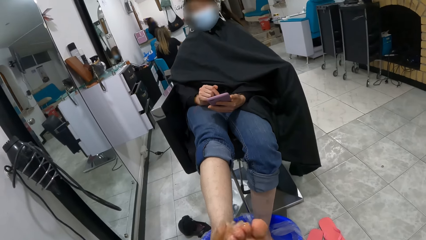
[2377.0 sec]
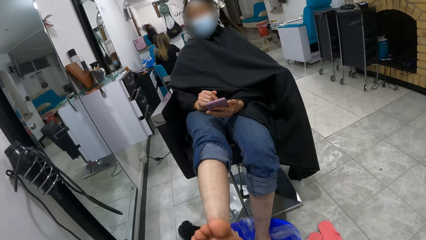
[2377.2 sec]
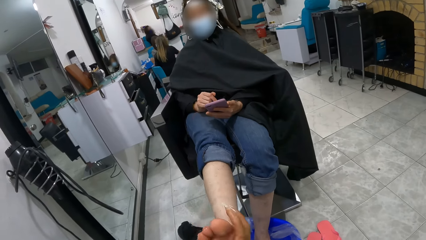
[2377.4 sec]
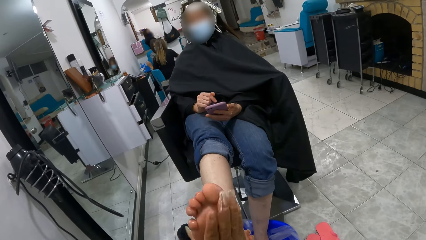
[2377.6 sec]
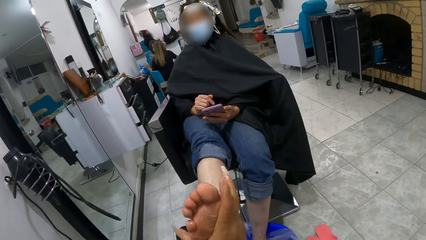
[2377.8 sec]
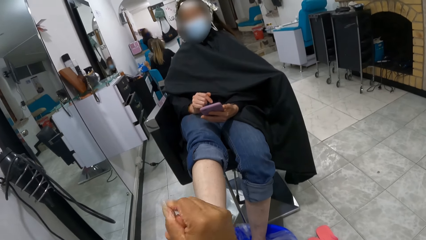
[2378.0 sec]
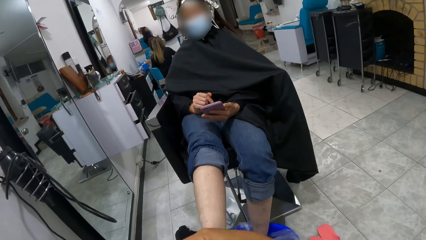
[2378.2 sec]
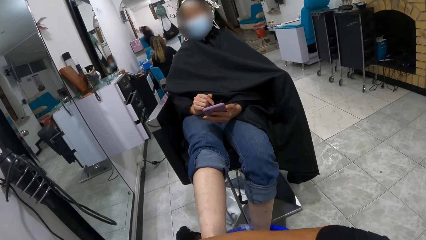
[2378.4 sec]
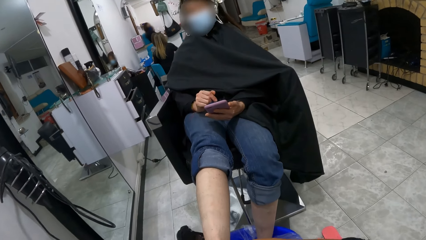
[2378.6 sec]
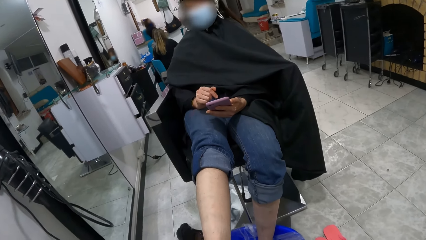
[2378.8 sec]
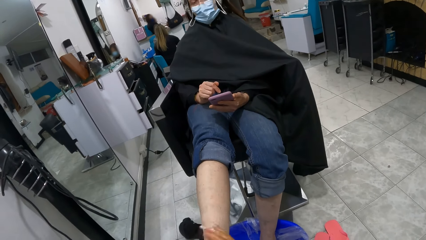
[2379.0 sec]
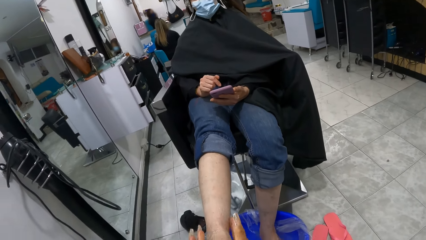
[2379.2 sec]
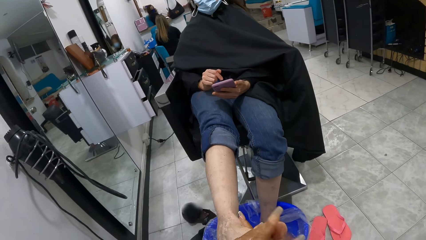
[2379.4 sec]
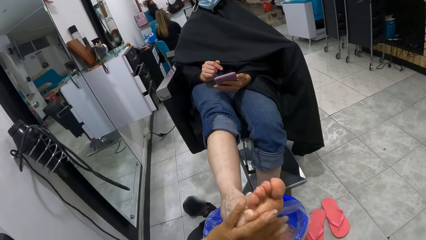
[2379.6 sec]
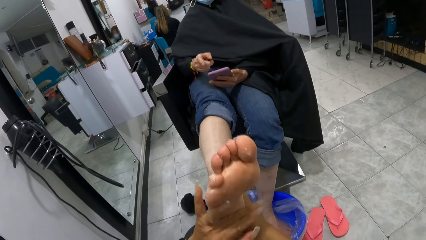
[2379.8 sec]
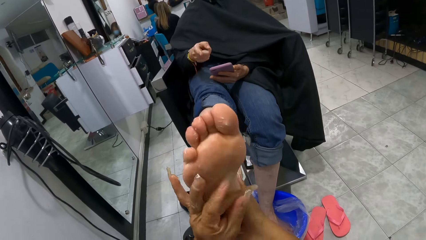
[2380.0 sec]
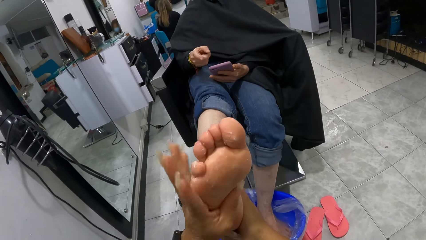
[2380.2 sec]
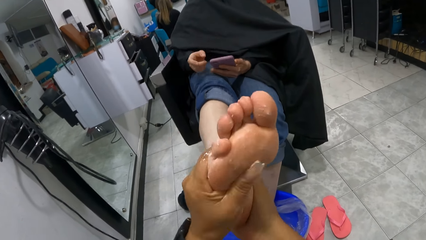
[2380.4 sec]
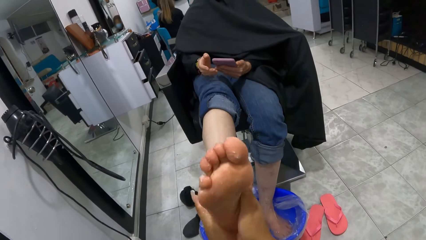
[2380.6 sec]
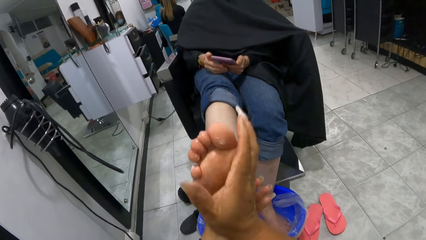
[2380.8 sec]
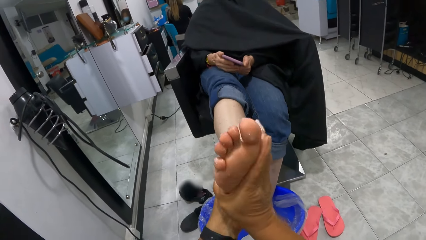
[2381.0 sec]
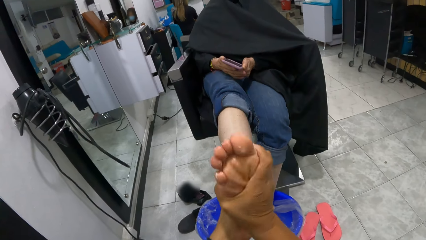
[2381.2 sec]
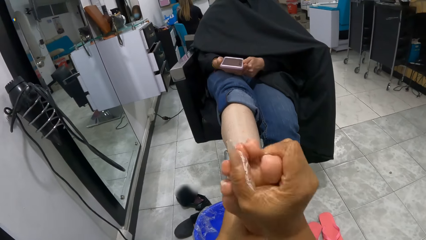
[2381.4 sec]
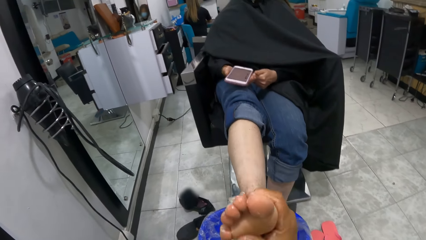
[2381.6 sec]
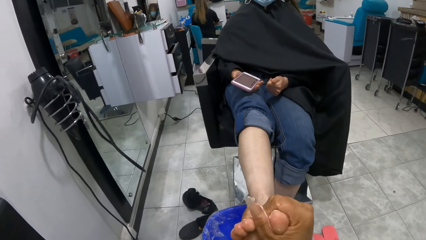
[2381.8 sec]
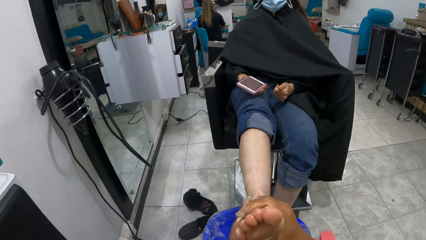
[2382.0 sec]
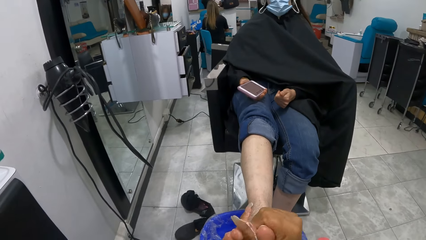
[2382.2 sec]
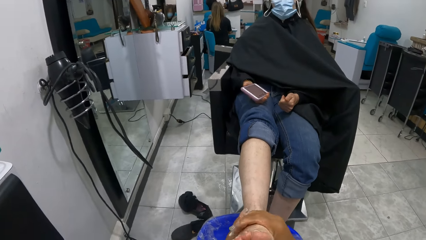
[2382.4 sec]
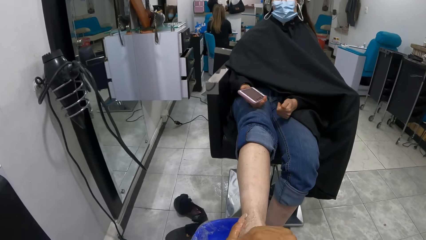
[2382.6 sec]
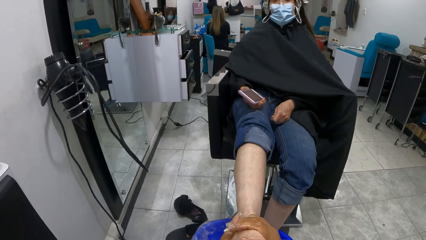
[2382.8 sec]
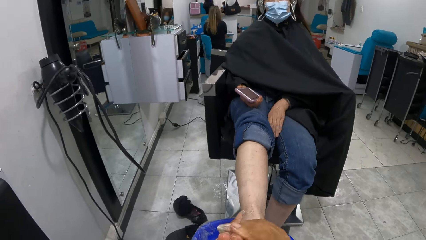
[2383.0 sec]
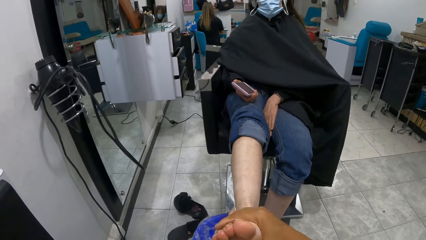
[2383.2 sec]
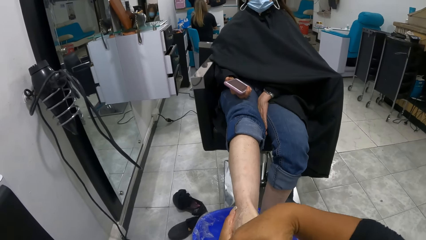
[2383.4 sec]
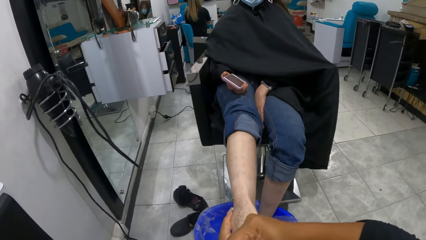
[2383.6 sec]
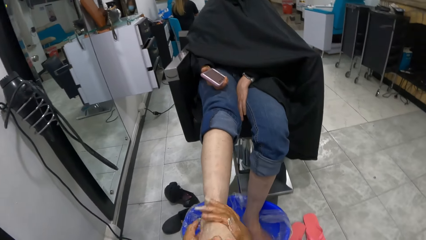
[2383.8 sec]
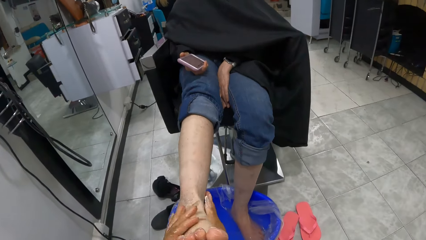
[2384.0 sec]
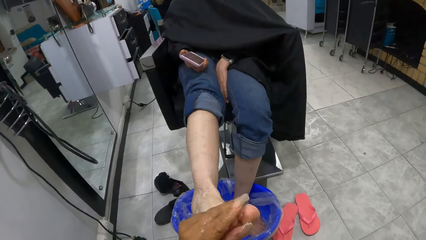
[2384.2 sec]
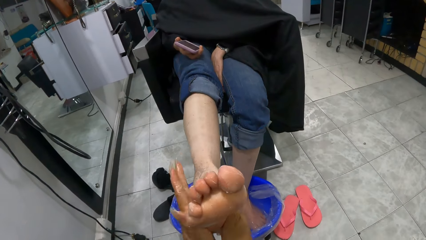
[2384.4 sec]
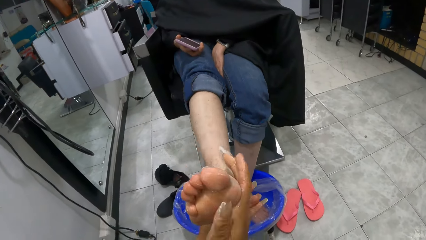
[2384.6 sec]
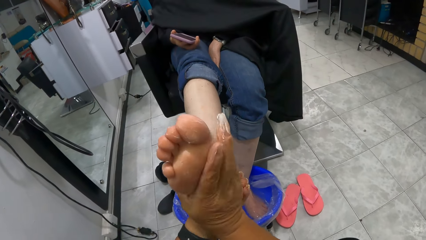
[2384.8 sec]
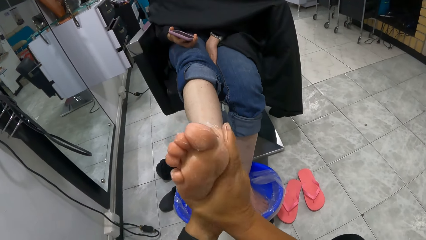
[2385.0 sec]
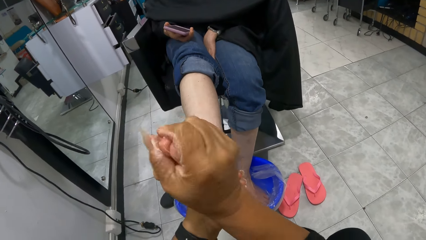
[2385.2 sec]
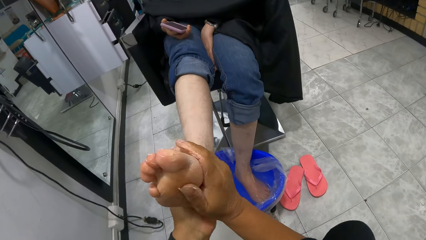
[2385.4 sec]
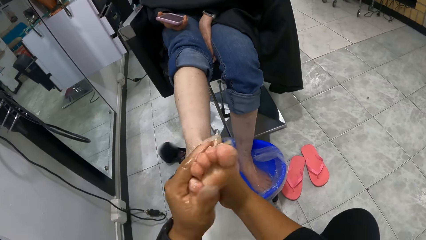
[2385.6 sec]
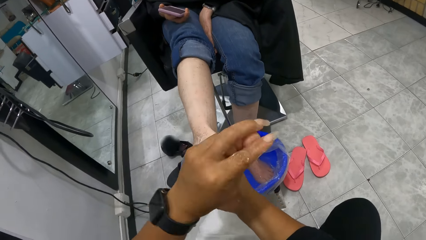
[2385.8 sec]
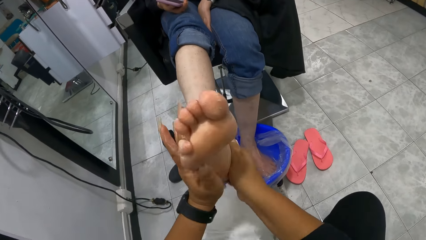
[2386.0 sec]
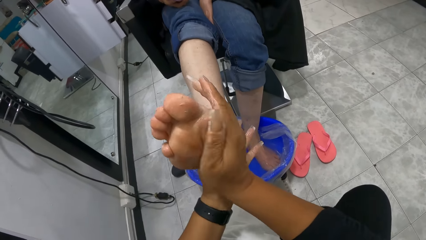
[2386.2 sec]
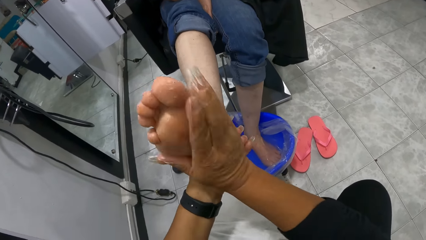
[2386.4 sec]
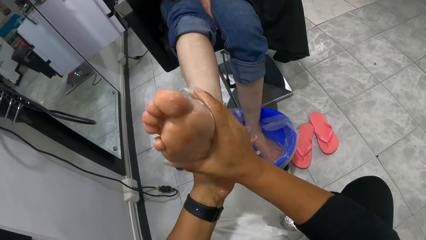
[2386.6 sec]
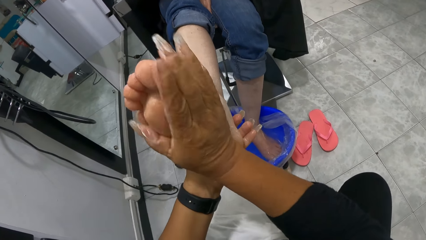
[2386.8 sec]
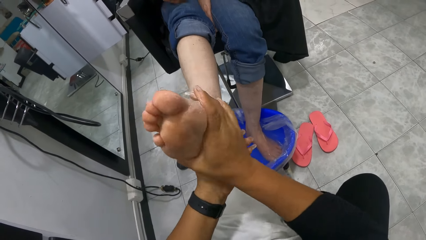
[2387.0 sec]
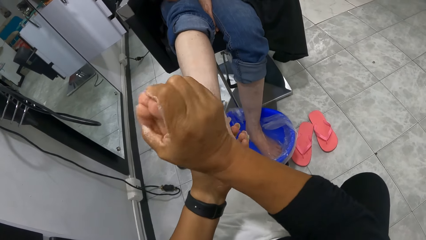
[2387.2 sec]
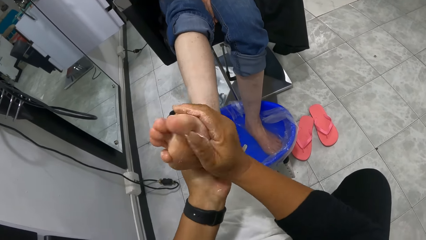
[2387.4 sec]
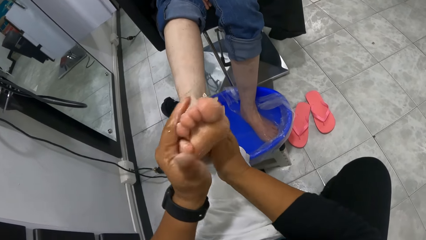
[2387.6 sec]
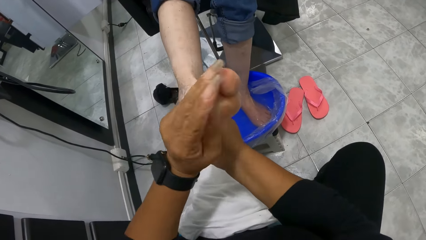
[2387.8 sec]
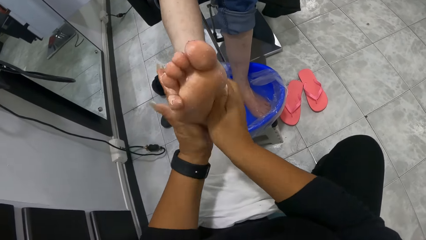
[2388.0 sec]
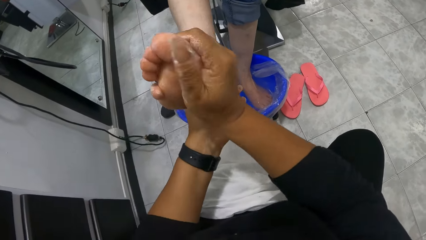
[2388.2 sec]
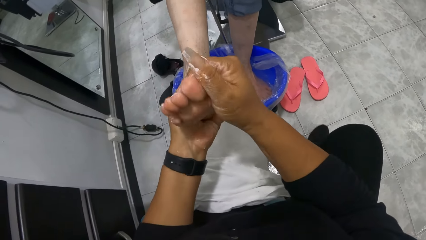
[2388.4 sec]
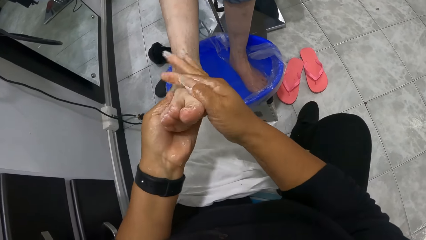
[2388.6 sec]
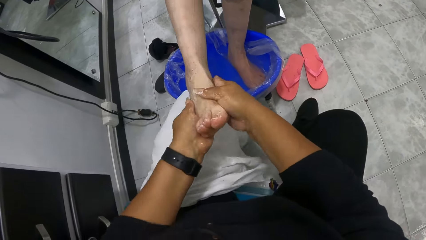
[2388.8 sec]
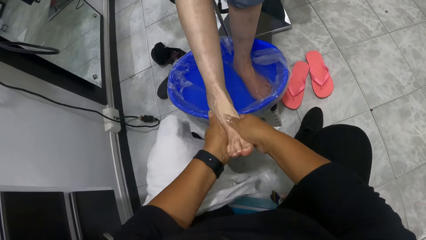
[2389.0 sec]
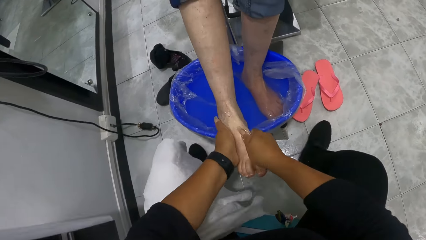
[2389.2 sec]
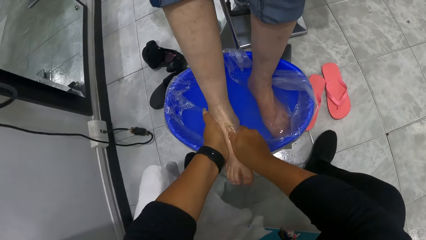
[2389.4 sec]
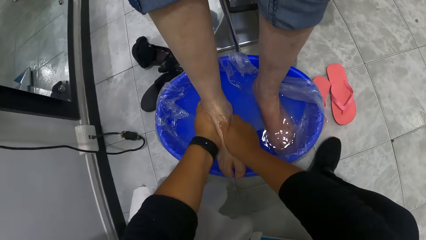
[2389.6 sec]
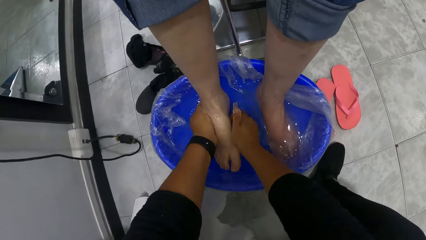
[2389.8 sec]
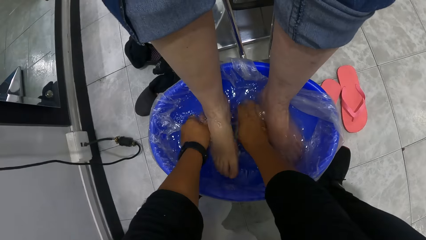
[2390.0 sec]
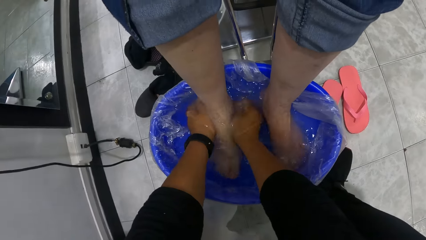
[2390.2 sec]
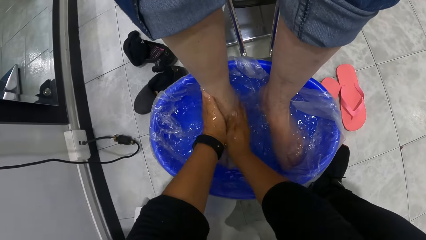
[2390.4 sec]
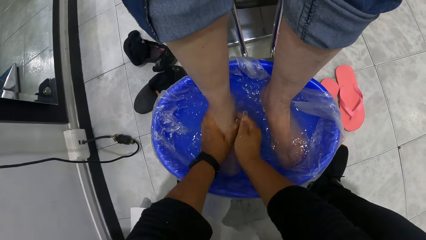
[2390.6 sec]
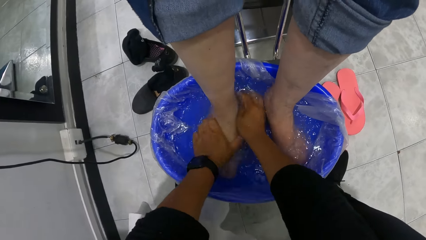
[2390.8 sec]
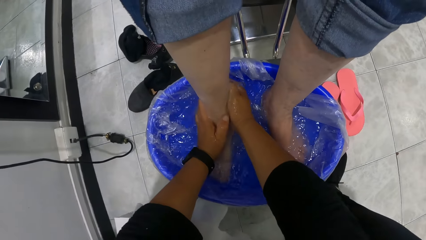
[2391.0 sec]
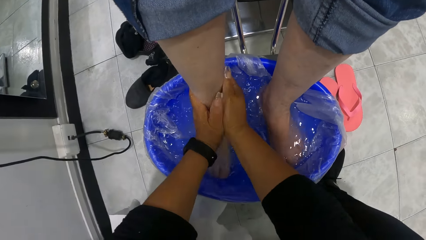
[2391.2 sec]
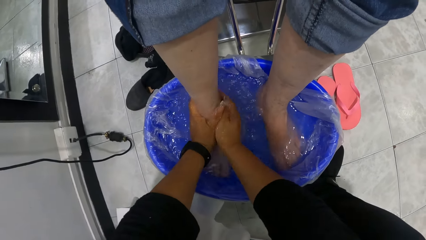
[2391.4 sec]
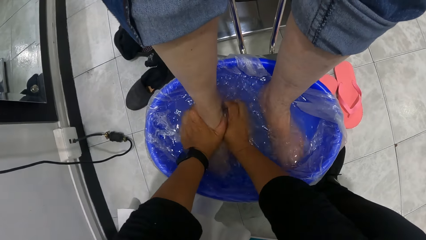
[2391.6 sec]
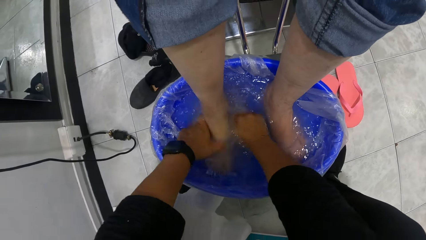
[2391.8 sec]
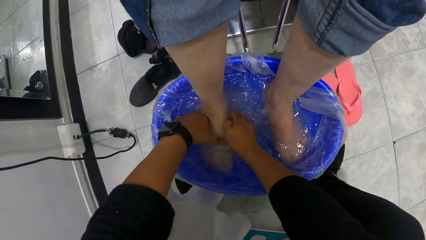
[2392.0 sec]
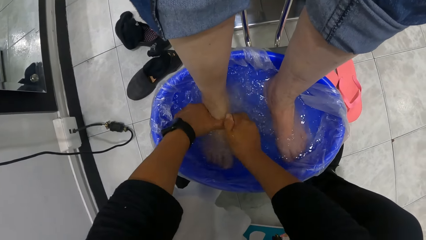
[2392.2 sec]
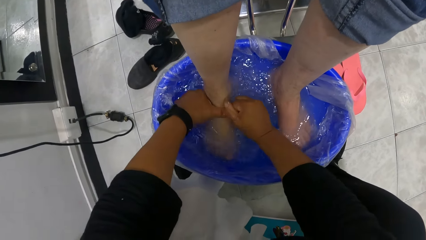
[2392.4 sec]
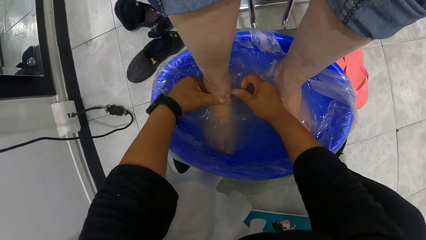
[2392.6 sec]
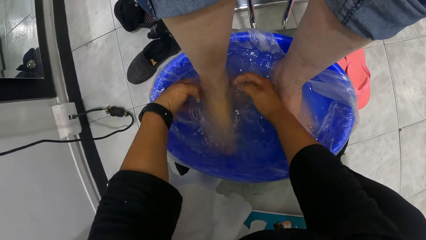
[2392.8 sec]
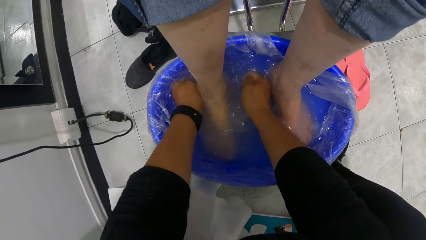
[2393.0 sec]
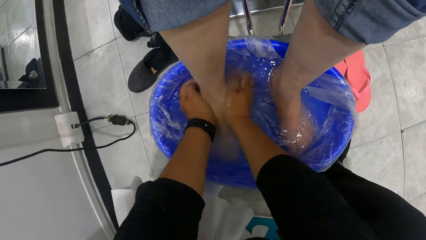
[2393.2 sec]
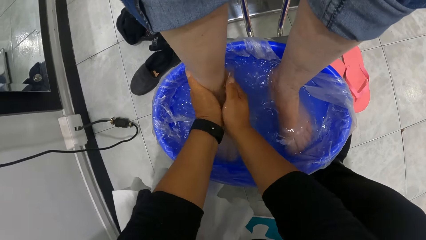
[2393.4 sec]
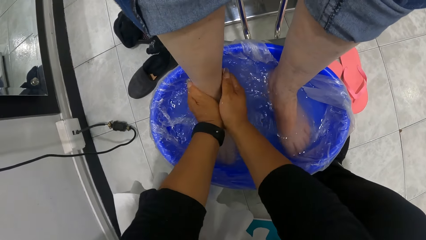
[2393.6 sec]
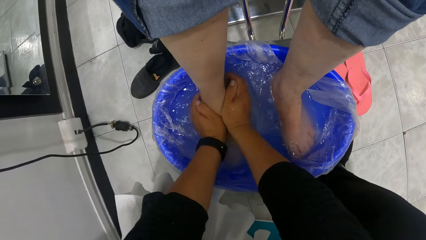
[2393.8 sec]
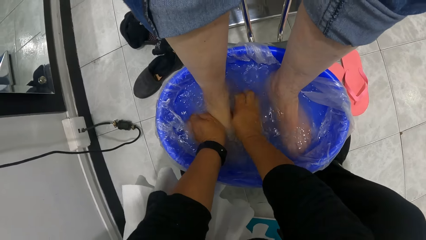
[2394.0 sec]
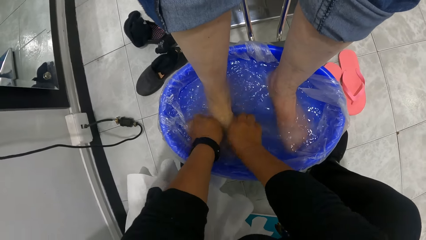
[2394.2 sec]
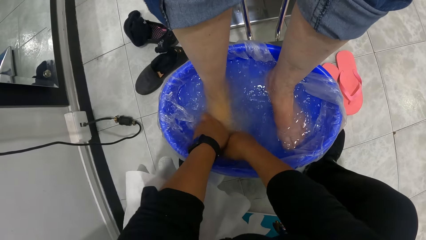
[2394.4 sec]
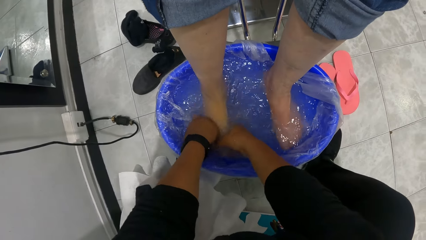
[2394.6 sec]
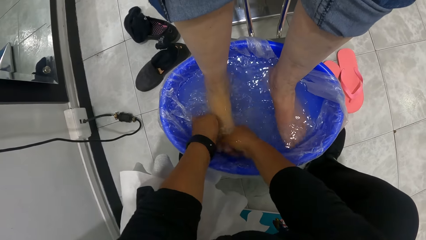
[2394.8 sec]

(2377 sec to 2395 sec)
The camera wearer spreads lotion on the leg of the woman. The woman points at her right leg with her right hand. She passes the phone in her left hand to her right hand. The camera wearer places the woman's right foot into the bowl of water on the salon floor. She massages the woman's right foot in the bowl of water on the salon floor with both her hands. She washes the woman's leg.
